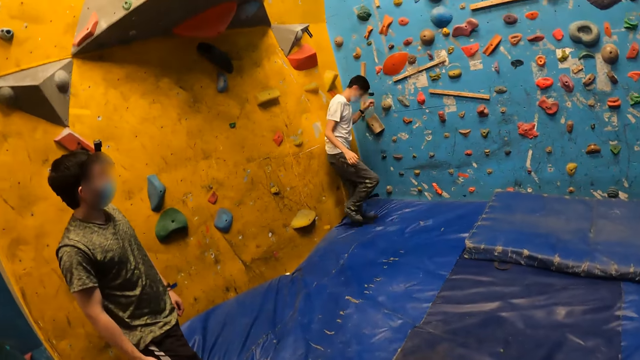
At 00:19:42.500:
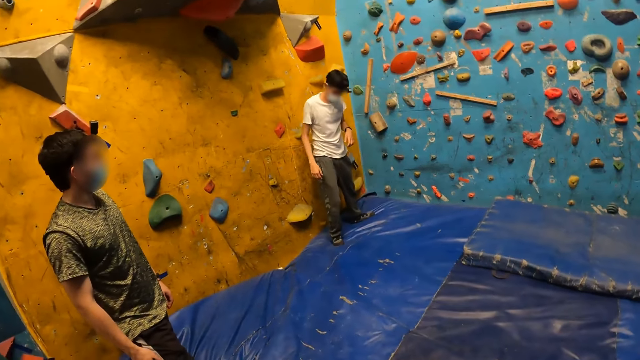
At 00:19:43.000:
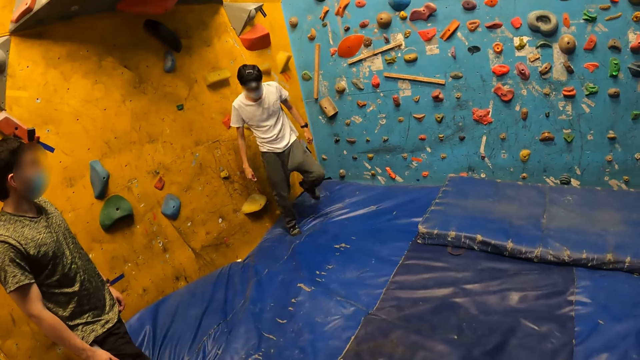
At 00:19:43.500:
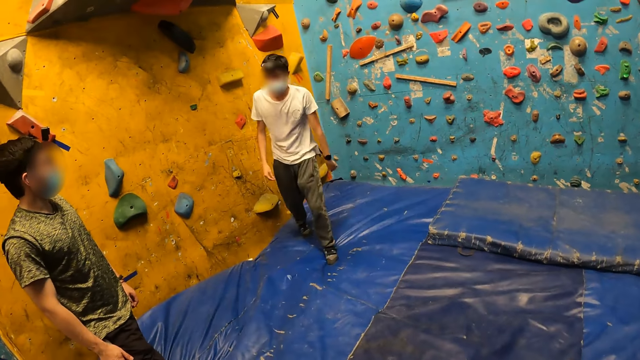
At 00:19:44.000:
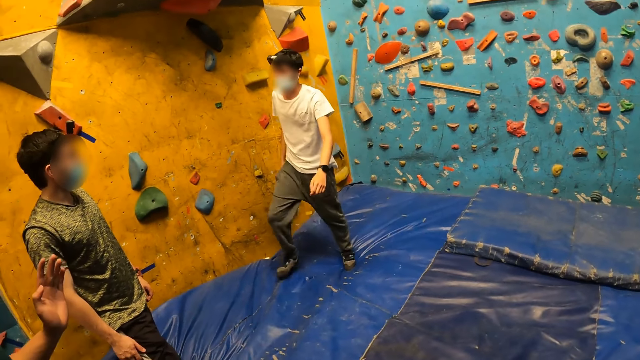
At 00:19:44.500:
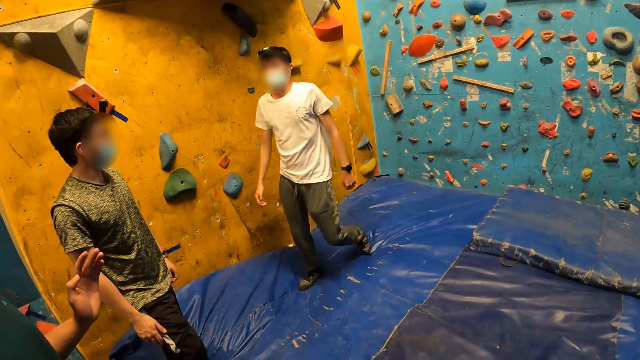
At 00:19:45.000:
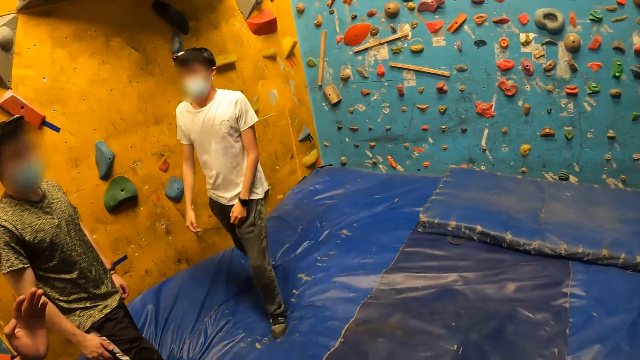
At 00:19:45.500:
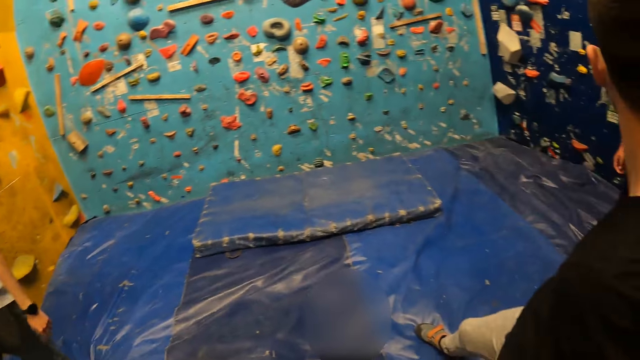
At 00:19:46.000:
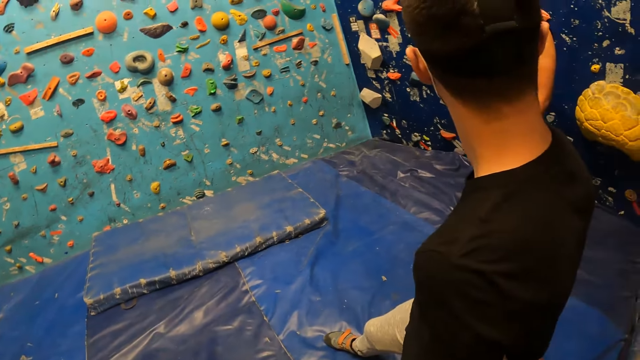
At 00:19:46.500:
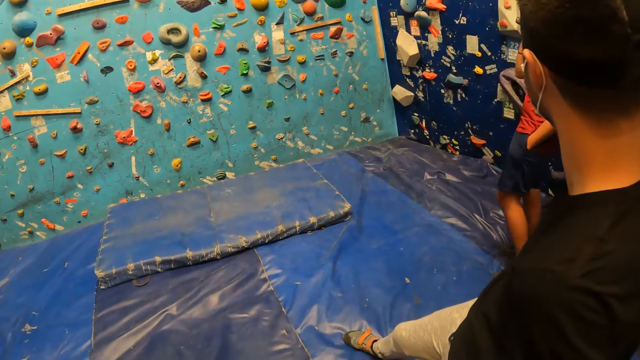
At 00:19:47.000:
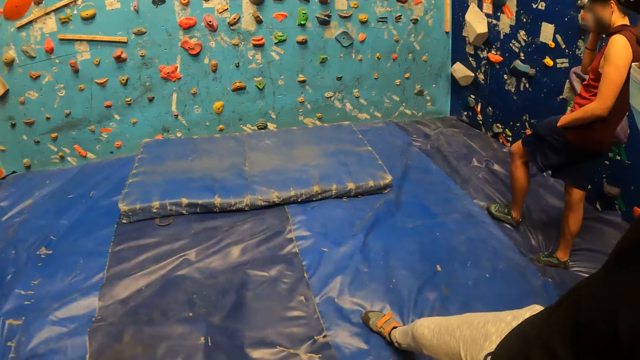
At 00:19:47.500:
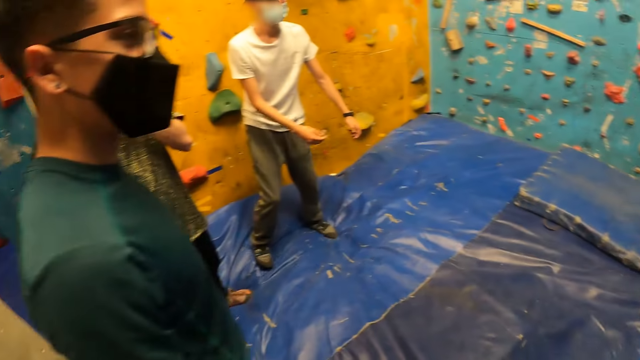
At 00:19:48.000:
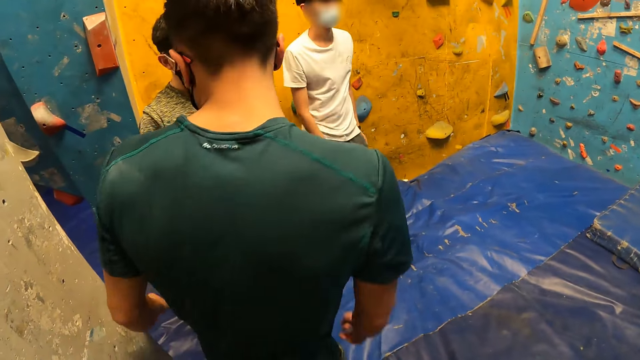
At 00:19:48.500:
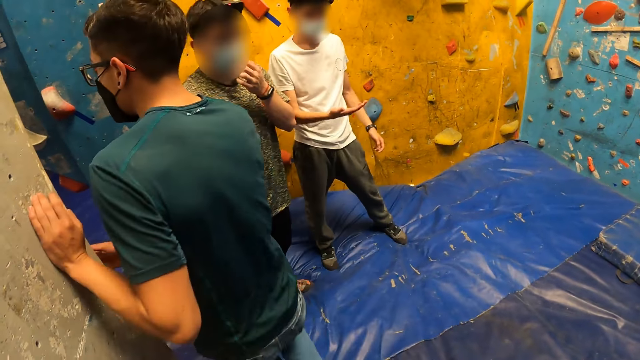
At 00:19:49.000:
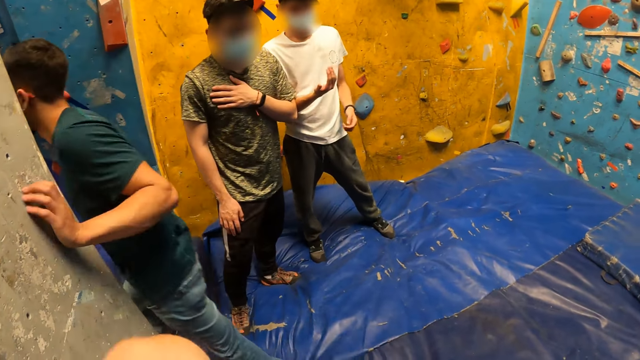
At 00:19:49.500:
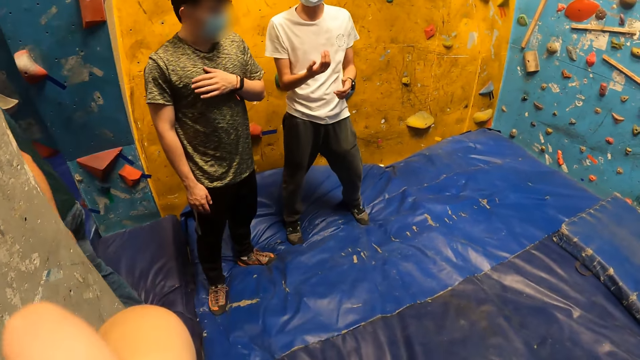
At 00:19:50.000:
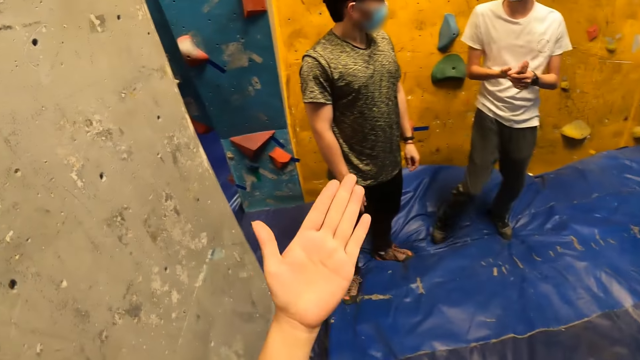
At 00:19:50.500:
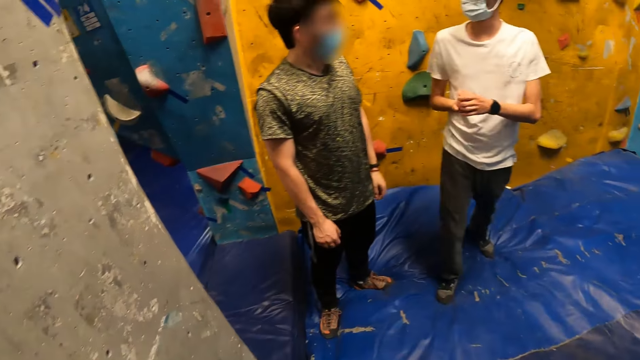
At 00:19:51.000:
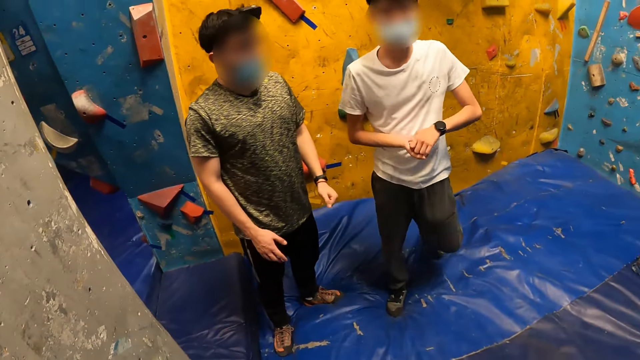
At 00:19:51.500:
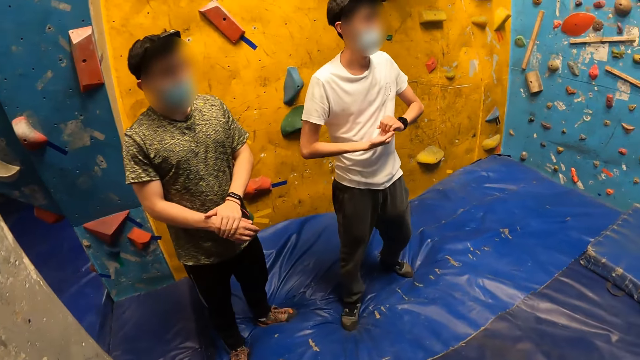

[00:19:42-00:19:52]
A person climbs down the wall and walks around. The camera wearer looks around. Another person walks around. The camera wearer interacts with the man and the other man. They move the hand.

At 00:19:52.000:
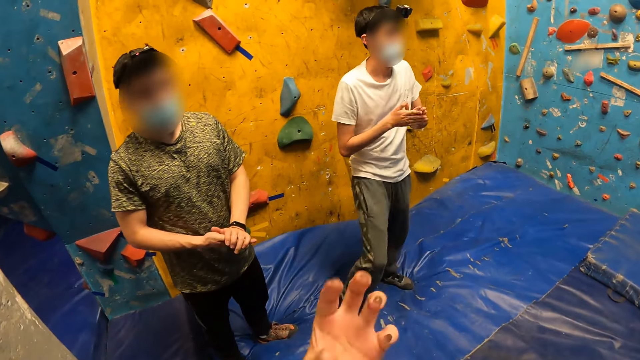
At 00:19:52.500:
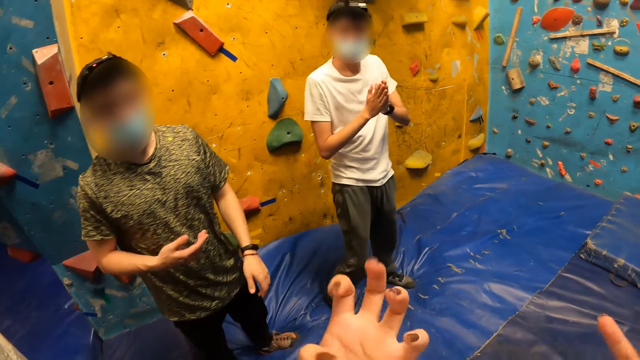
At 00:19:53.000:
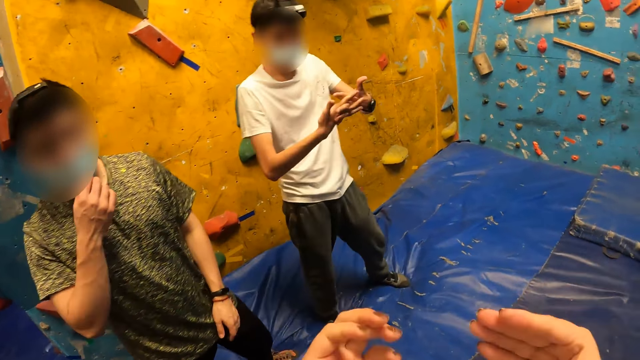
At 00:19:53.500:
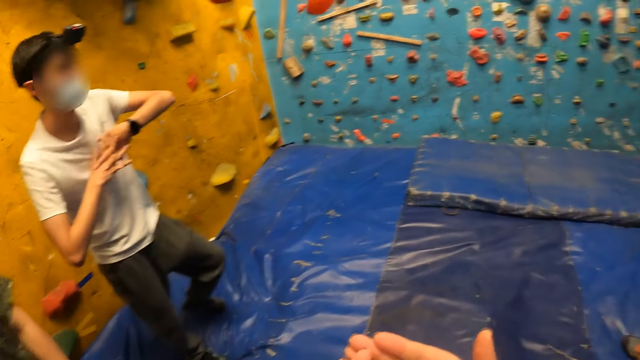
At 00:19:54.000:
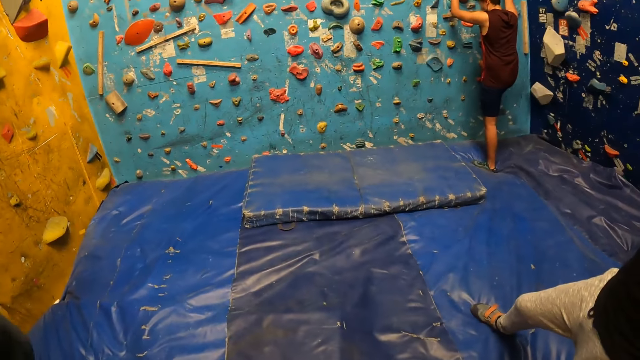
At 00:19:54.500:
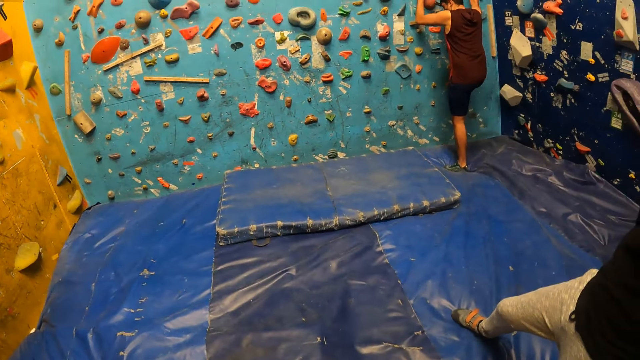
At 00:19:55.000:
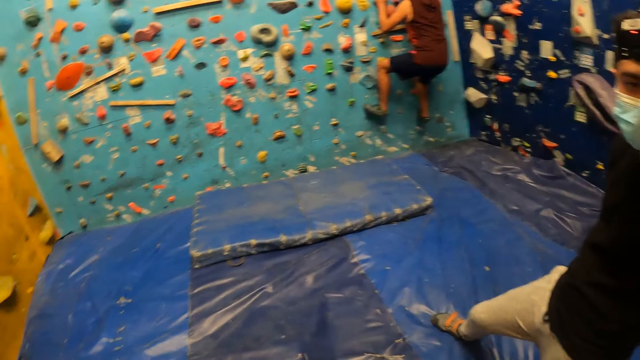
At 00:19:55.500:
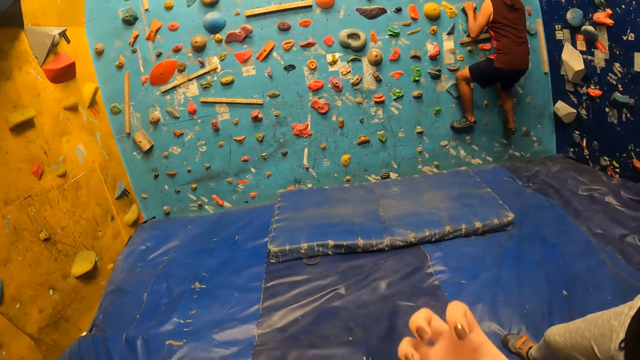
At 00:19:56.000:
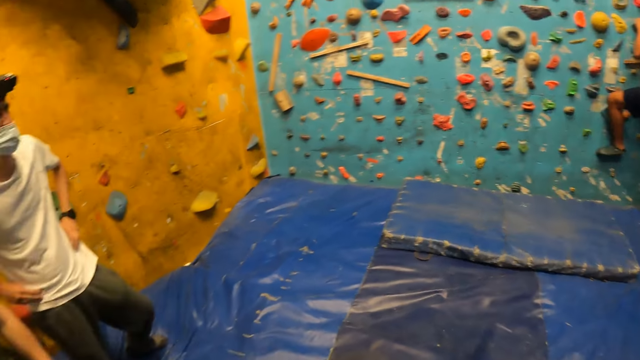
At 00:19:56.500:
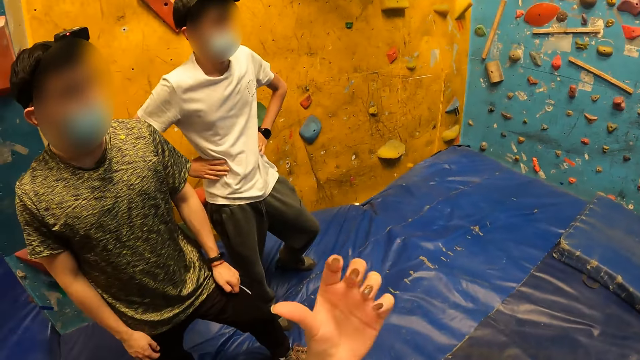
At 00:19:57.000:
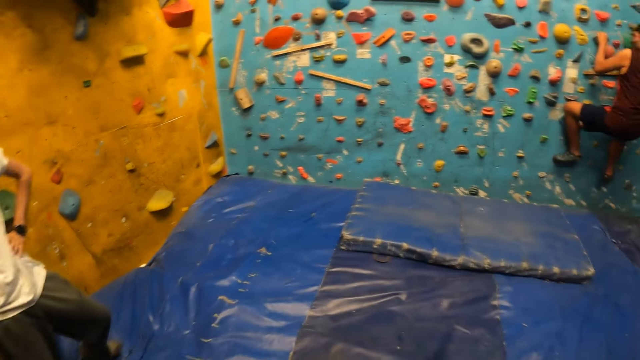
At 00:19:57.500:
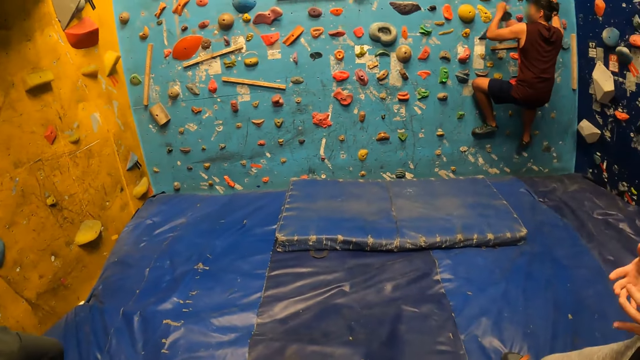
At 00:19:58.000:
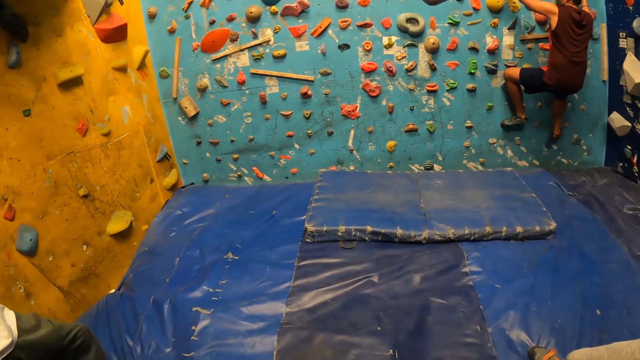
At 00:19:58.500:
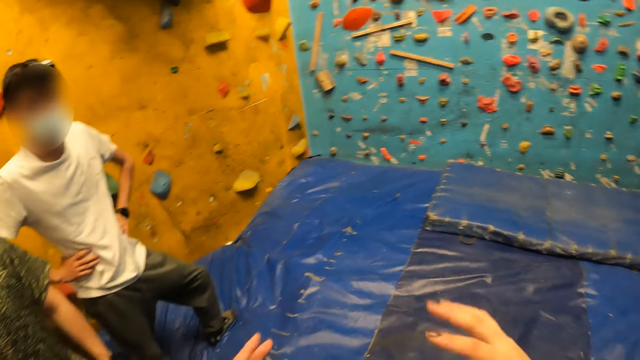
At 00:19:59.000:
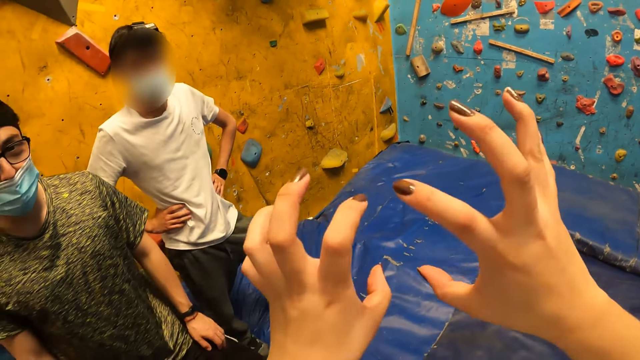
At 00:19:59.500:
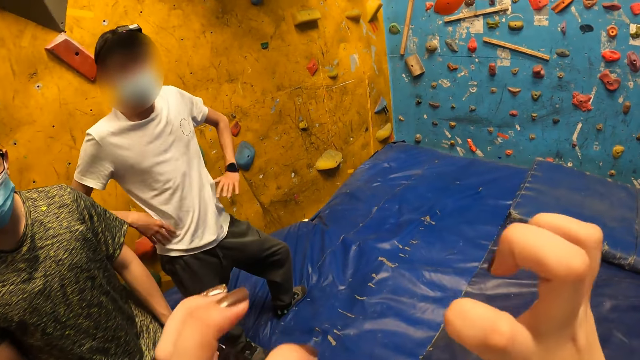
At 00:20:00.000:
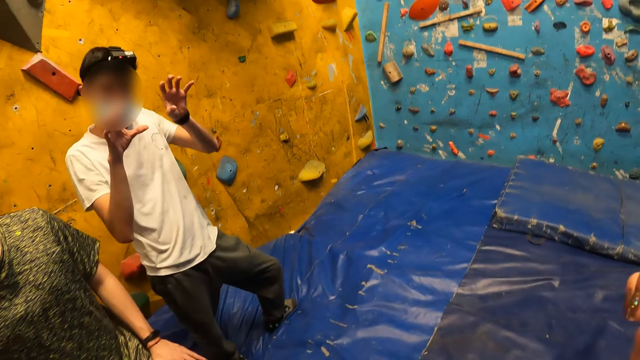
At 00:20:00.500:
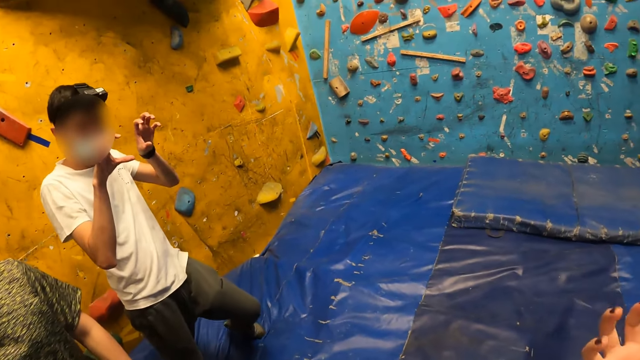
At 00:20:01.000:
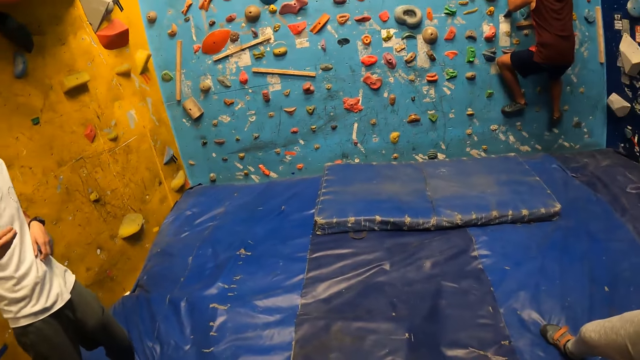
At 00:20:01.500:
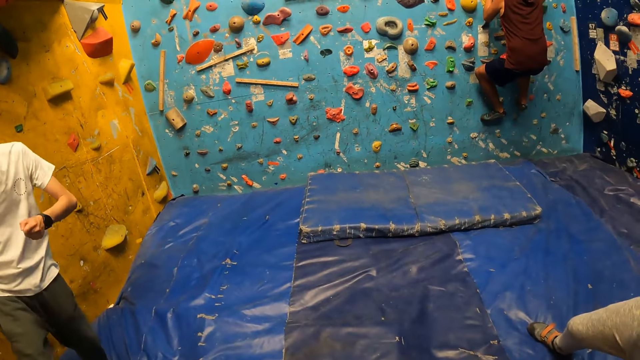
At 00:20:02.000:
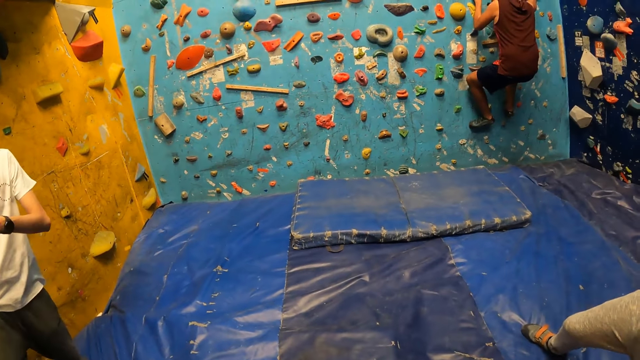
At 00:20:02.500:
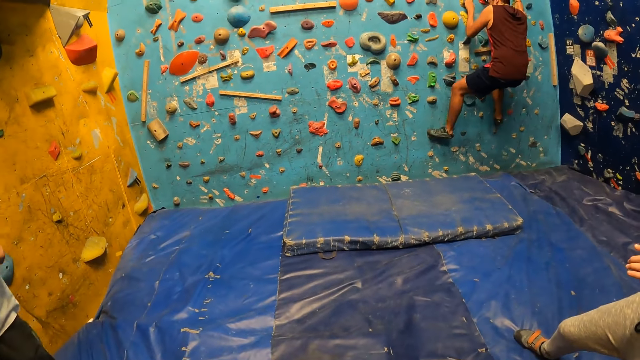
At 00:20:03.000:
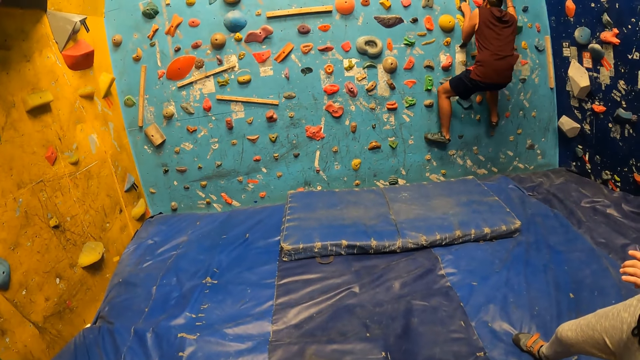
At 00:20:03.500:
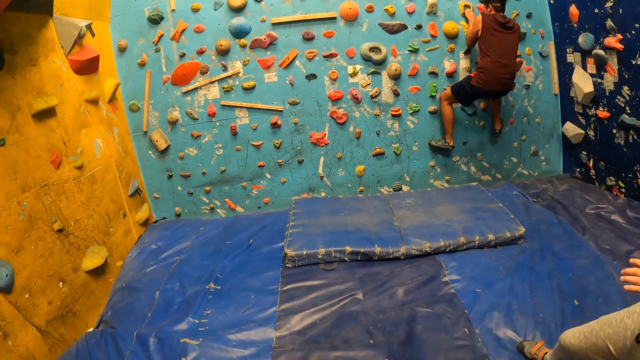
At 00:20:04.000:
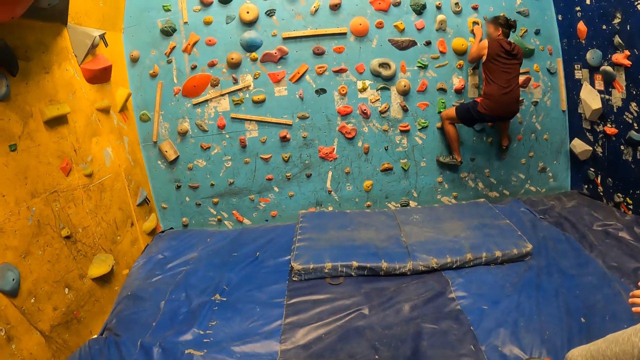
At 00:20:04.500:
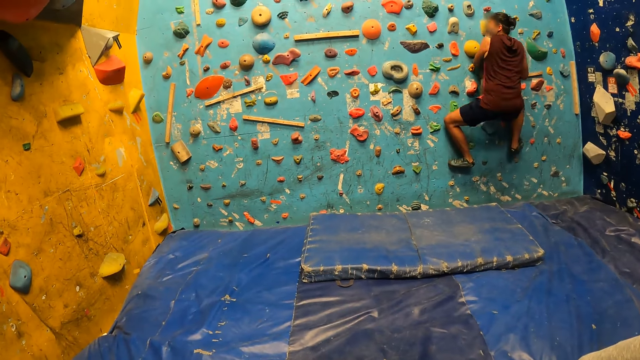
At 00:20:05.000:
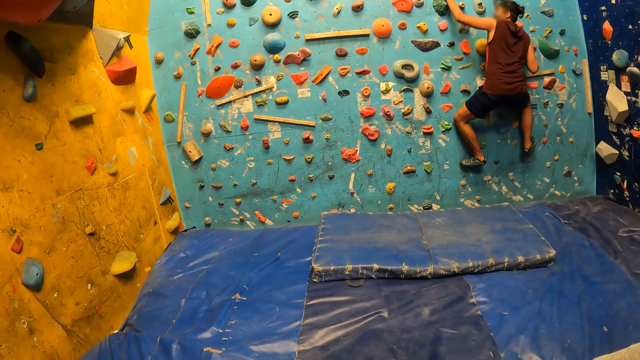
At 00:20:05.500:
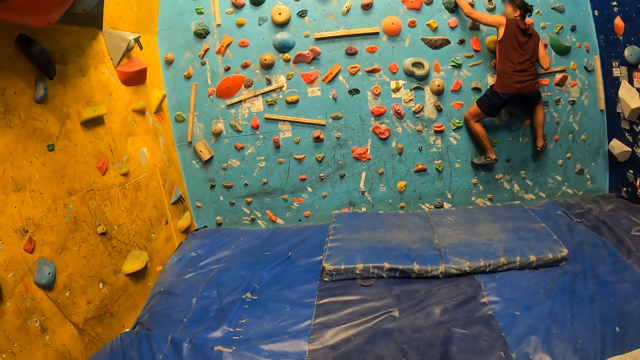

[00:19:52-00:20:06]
The camera wearer interacts with the man and the other man. They move the hand. A man climbs the bouldering wall. Another person moves hands.
